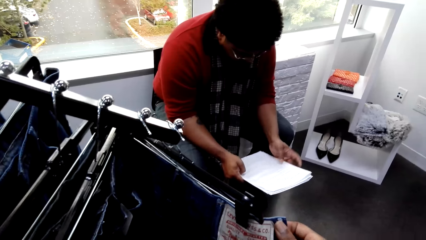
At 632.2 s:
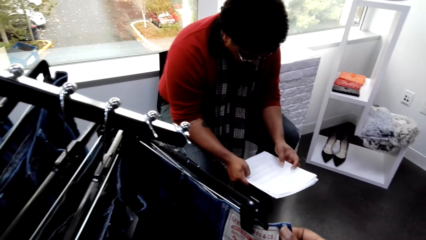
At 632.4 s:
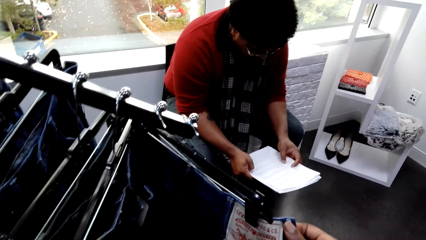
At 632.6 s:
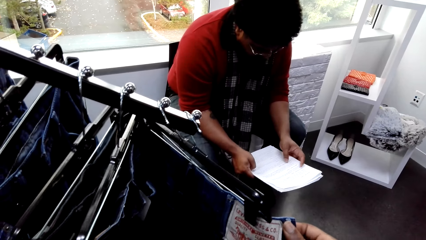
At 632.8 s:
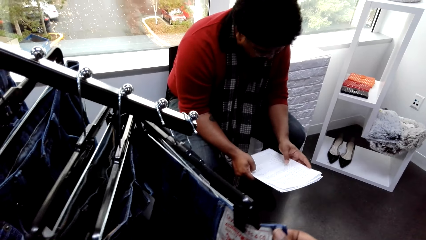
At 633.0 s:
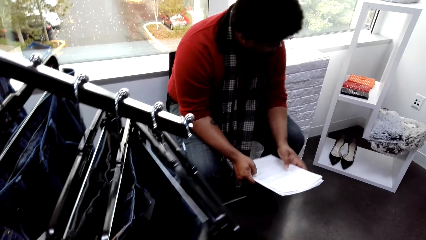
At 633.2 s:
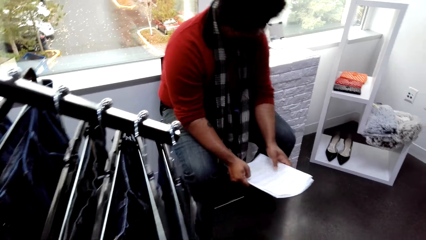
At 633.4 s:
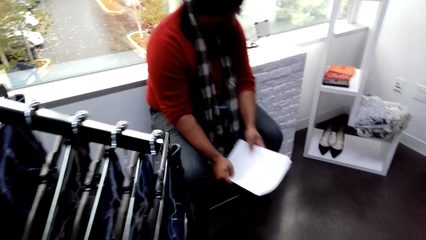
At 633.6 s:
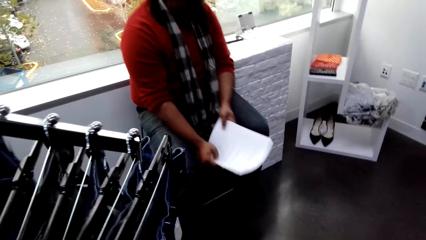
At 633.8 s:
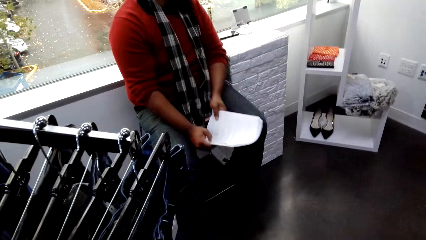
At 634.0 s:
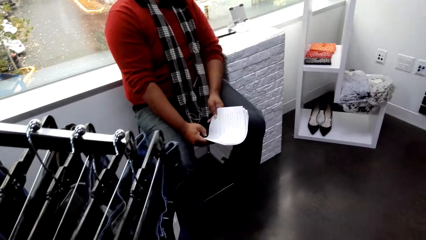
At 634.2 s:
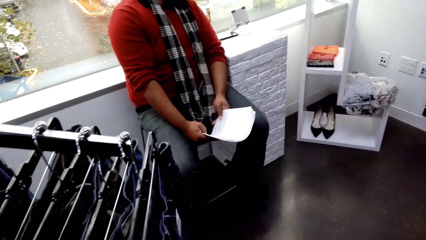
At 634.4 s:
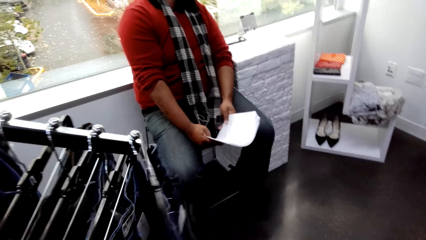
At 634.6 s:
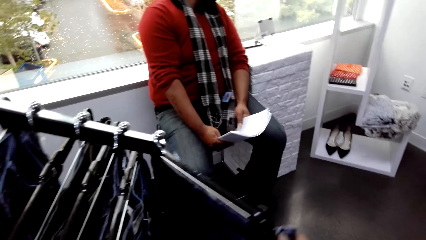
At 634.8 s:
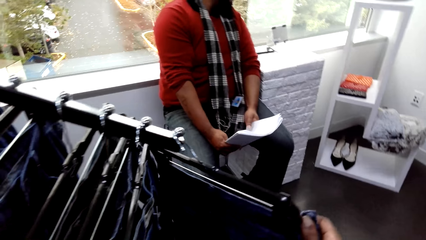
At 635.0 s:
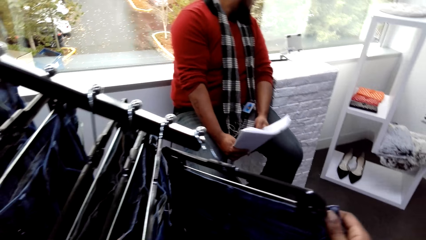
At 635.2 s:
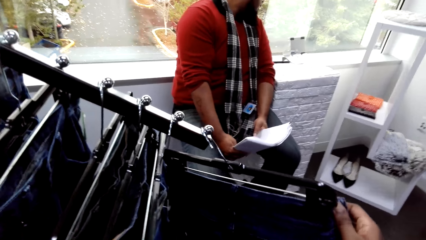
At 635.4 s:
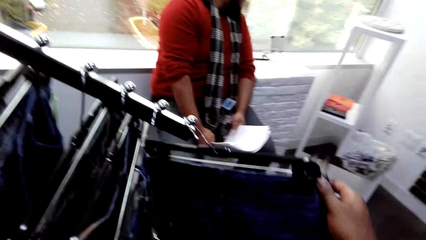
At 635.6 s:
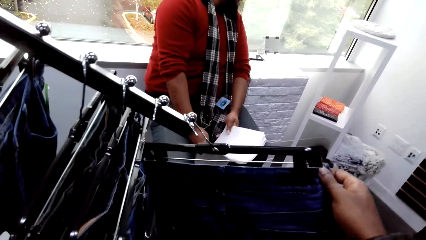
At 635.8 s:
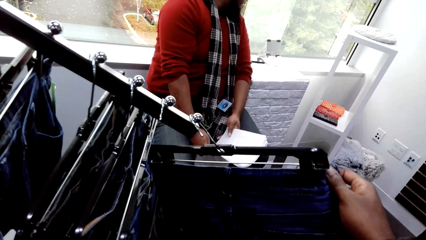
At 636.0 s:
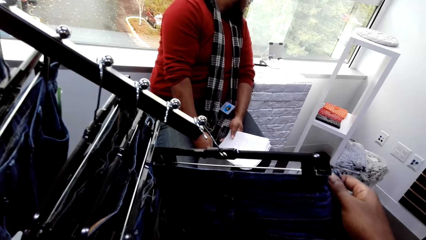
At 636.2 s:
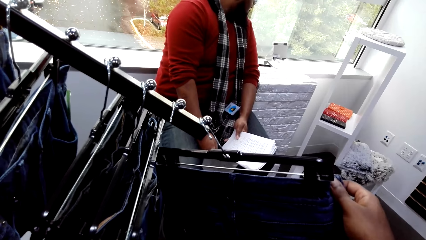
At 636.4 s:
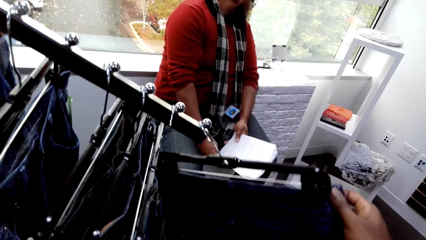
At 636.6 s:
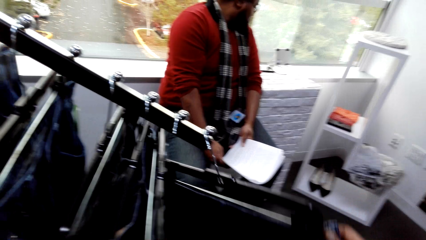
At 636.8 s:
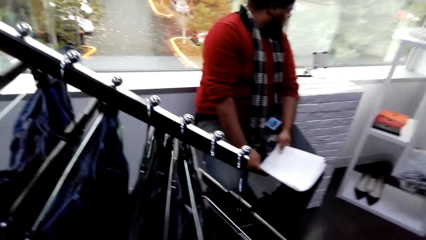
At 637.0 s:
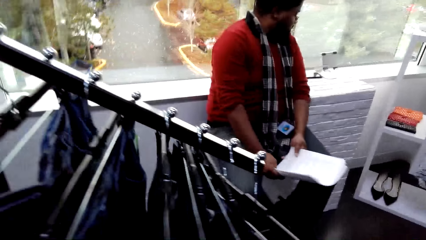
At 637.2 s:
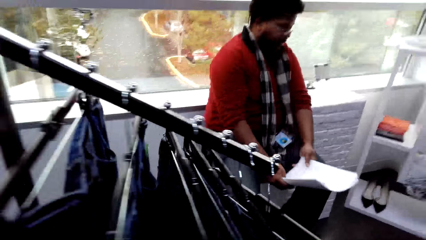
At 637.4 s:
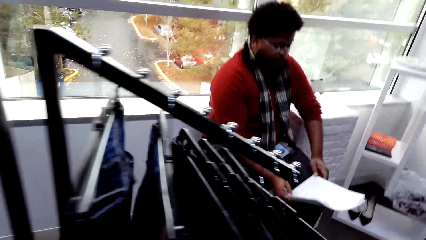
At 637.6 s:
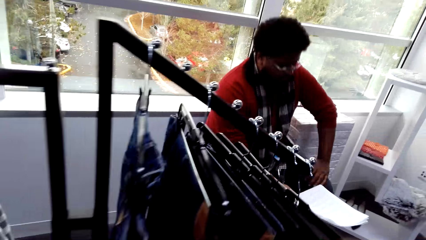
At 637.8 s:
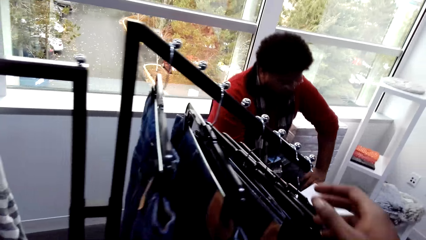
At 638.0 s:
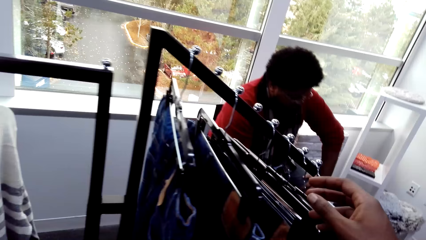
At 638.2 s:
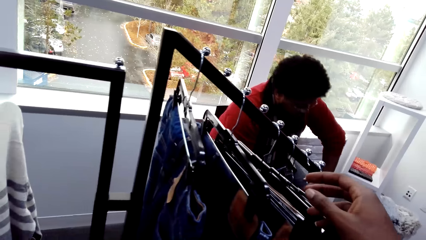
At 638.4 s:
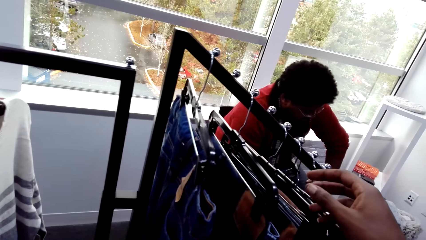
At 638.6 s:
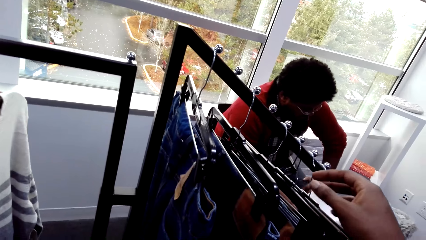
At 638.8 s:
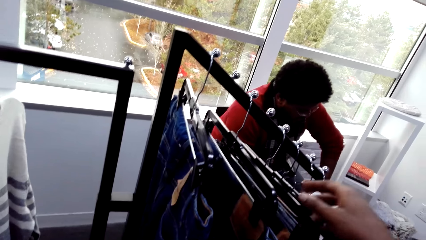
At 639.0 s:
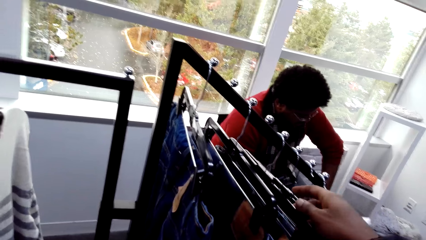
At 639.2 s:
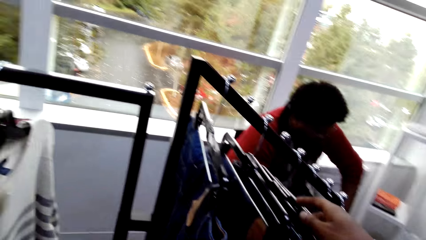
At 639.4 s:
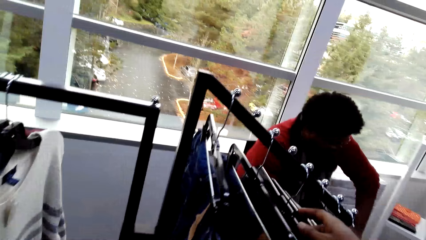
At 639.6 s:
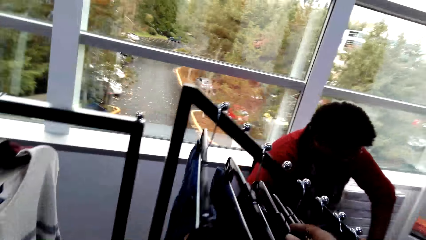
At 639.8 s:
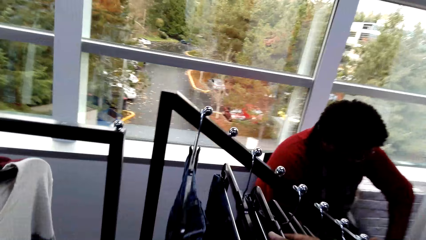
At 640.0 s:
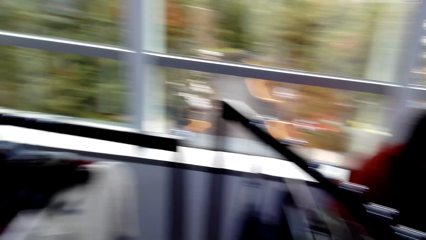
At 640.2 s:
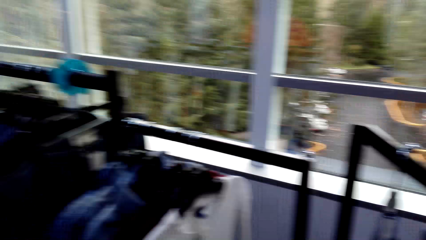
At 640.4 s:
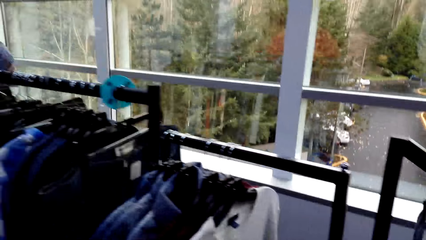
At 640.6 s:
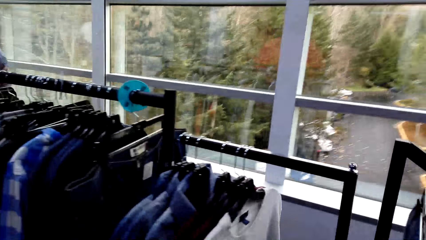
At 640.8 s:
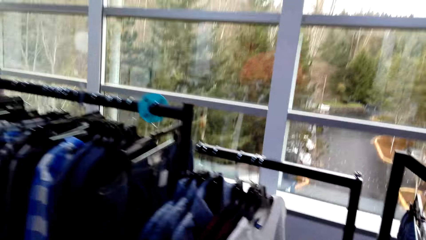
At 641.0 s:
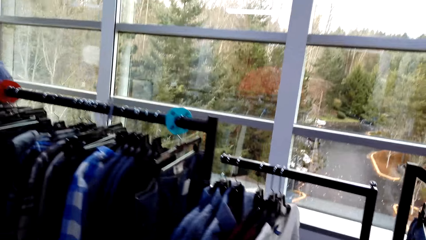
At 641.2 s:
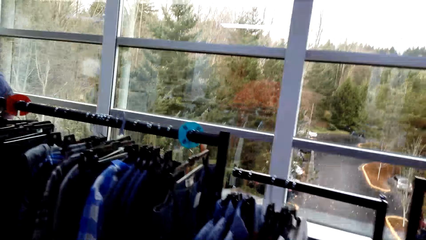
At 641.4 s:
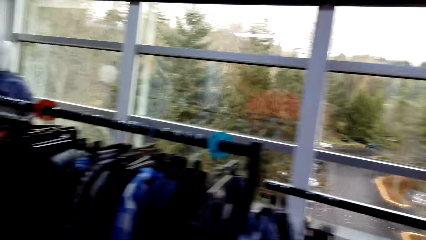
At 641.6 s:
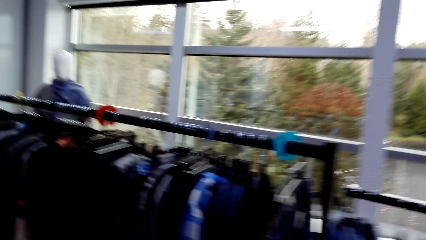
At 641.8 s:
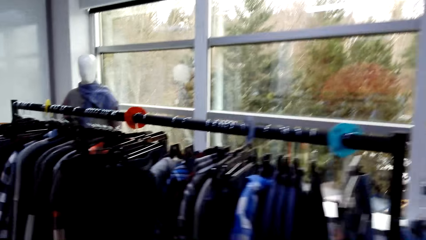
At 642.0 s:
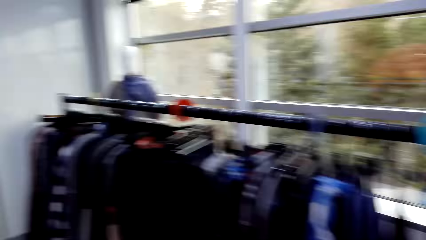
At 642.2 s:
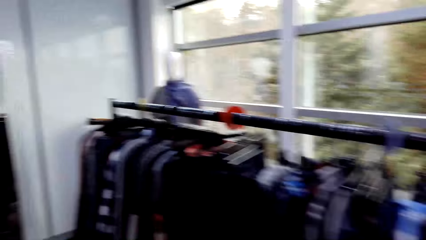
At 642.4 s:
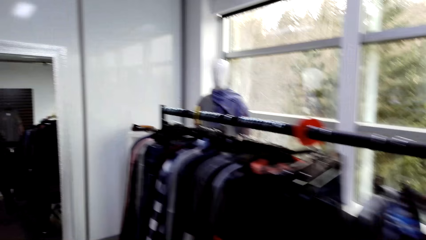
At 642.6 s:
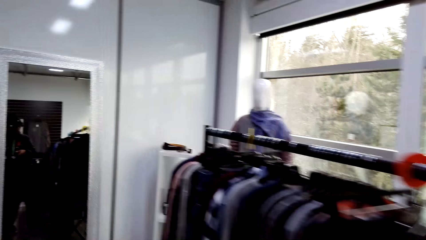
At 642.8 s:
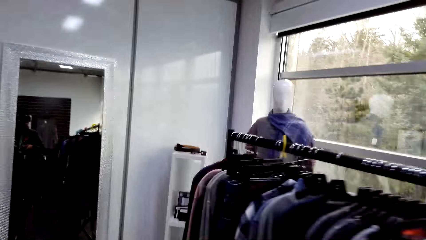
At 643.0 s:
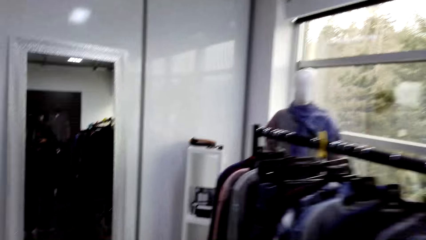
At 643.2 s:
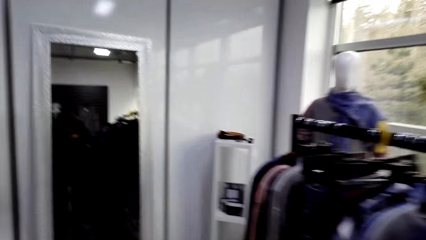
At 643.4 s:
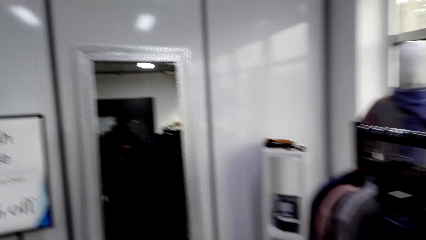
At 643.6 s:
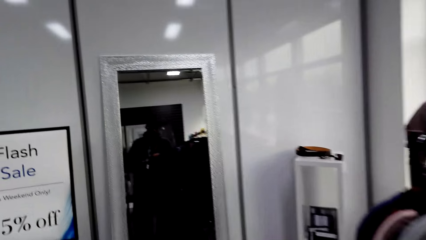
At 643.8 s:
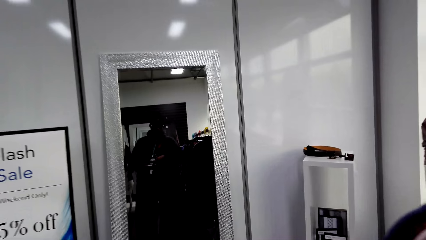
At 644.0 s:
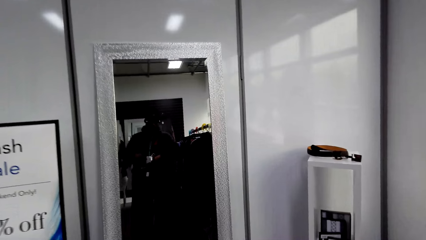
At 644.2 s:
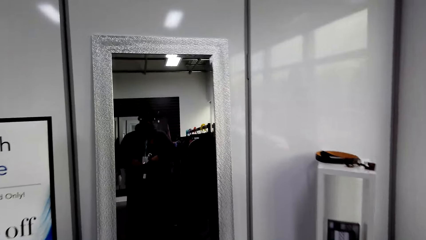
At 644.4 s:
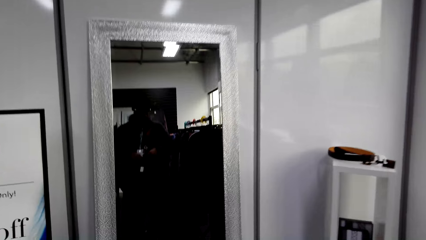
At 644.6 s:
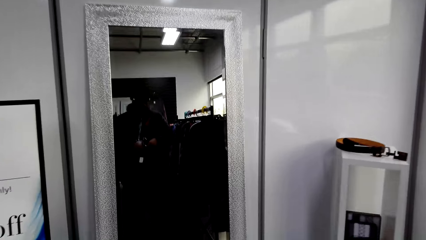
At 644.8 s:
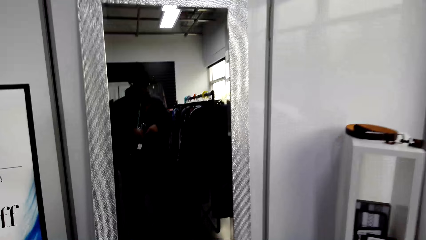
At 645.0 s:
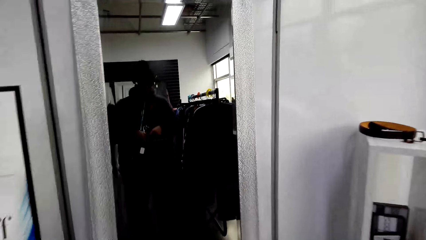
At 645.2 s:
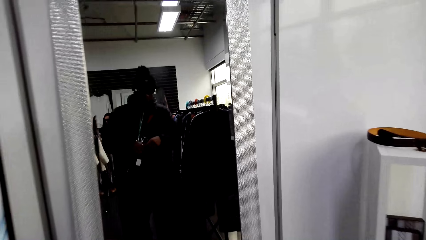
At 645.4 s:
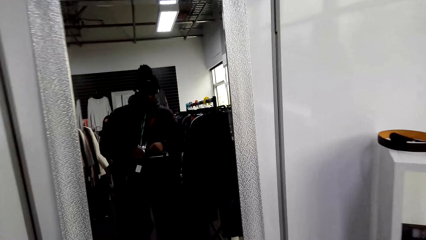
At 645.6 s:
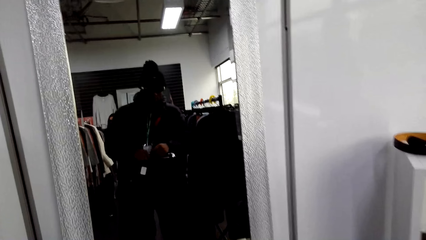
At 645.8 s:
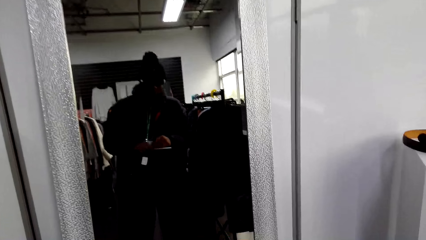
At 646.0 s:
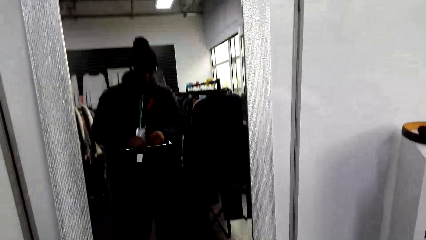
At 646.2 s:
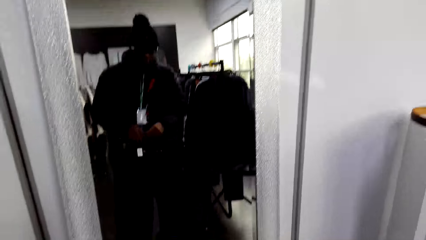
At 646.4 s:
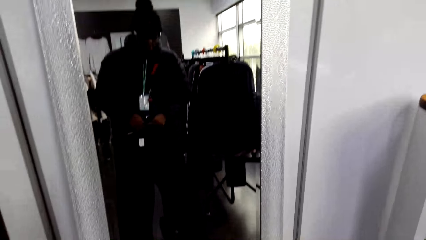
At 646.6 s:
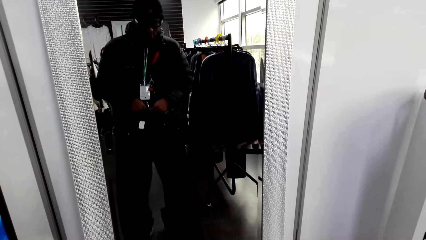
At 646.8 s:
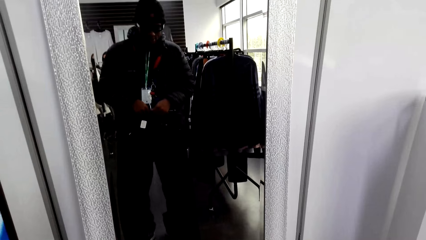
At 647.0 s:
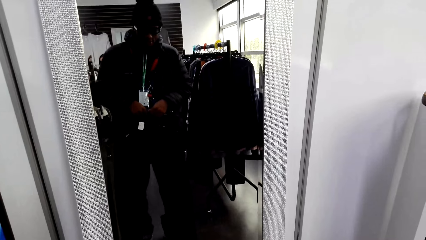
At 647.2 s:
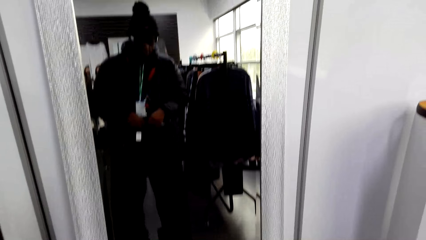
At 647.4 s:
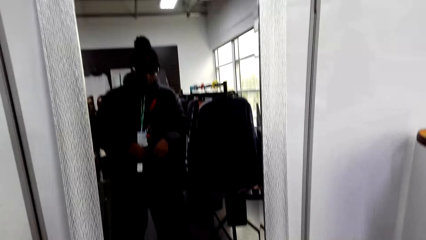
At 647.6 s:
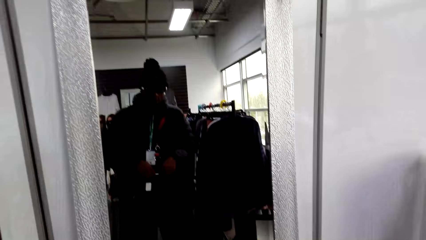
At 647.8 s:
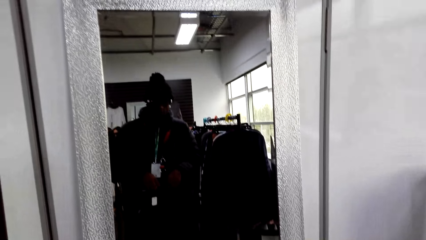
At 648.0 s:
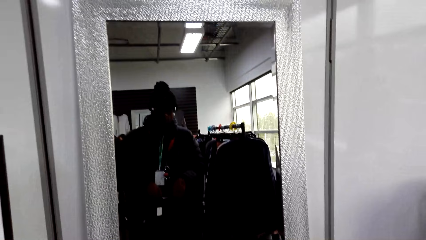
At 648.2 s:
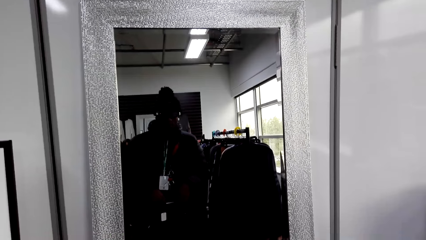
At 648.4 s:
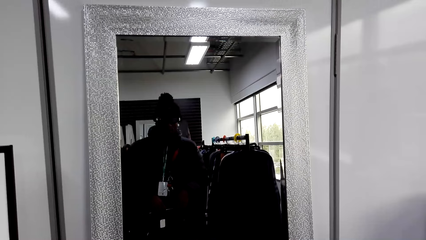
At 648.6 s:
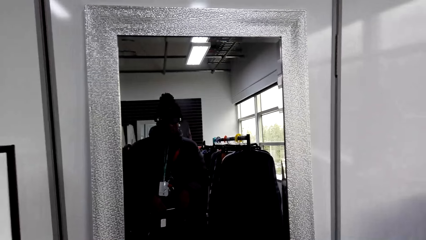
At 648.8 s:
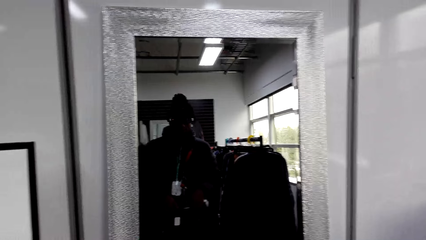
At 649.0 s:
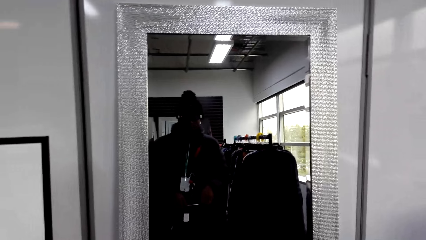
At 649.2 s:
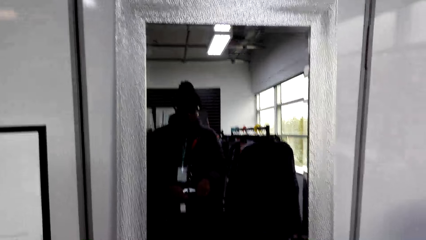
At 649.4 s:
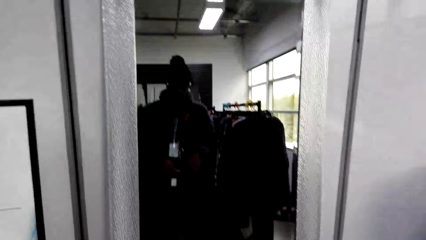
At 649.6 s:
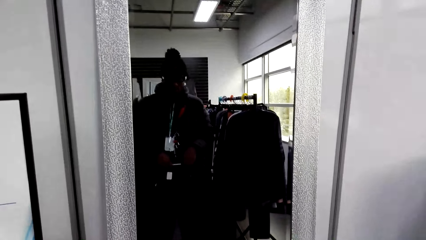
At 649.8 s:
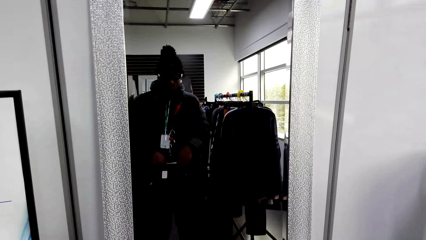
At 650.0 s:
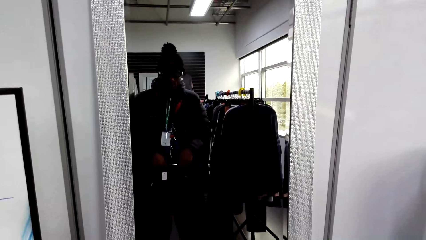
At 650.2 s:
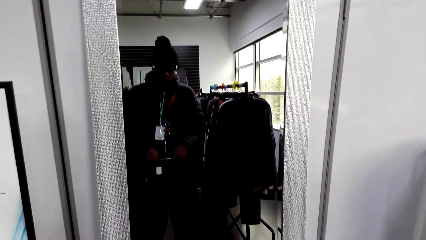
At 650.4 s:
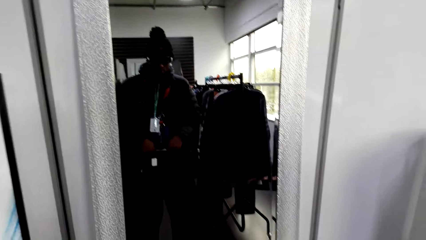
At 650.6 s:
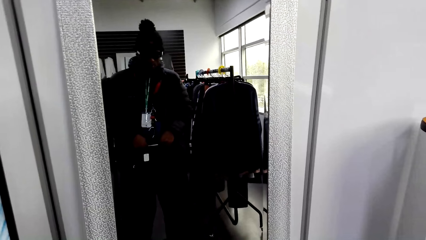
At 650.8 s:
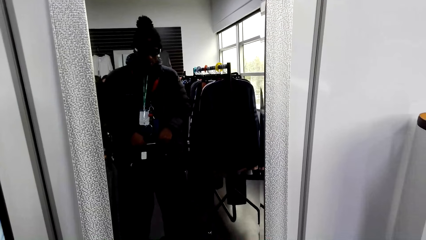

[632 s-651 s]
A person looks away. The person reads the paper. The camera wearer moves to the mirror. He holds the jeans. He checks a cloth on the mirror. He measures the jeans on his body.
